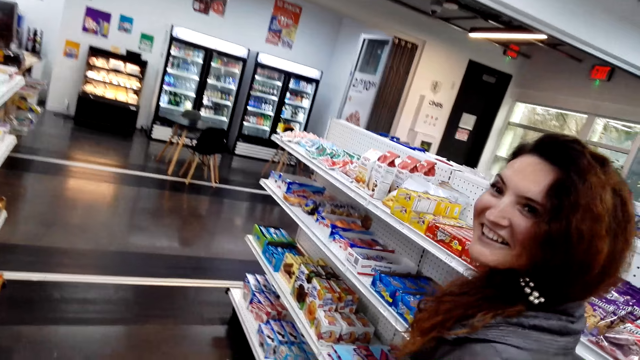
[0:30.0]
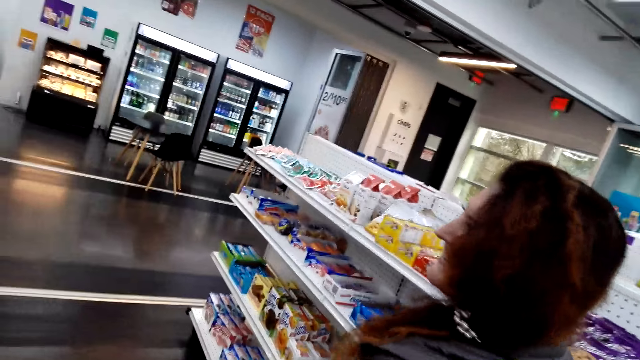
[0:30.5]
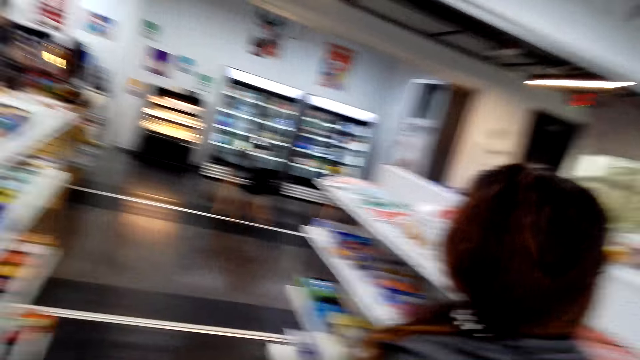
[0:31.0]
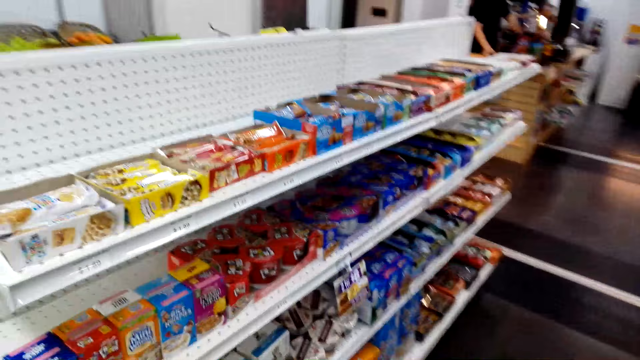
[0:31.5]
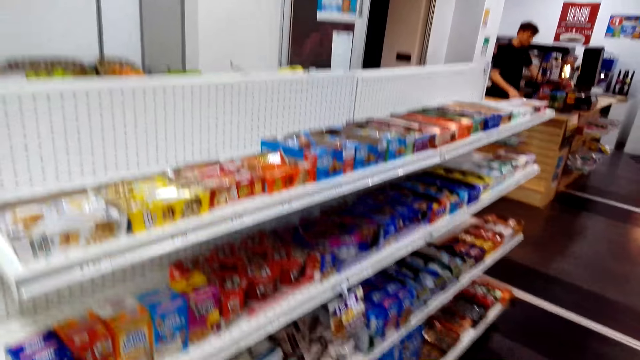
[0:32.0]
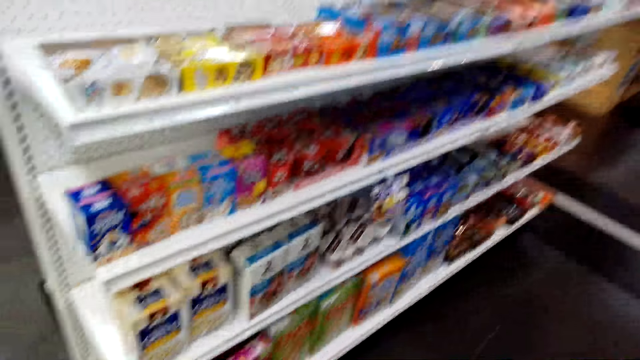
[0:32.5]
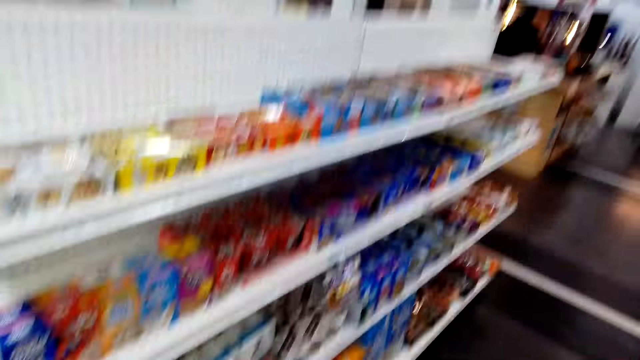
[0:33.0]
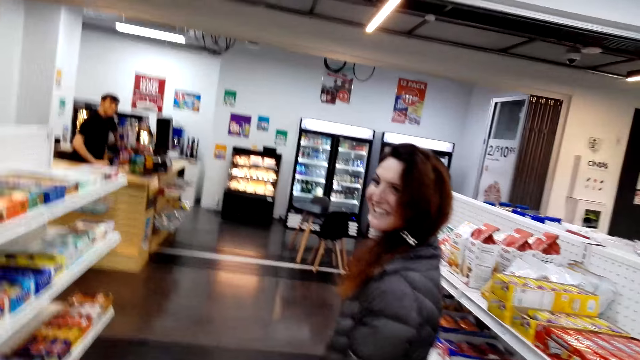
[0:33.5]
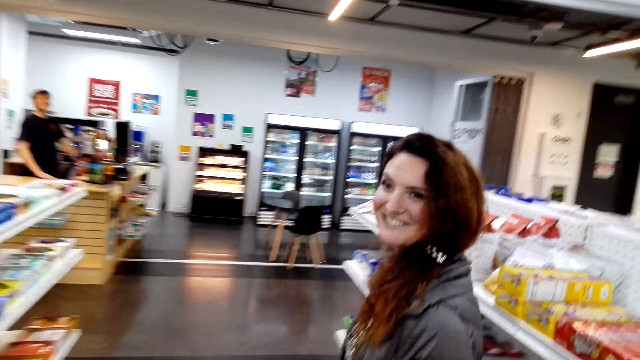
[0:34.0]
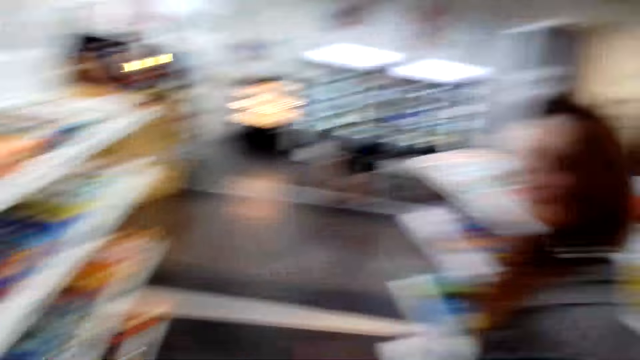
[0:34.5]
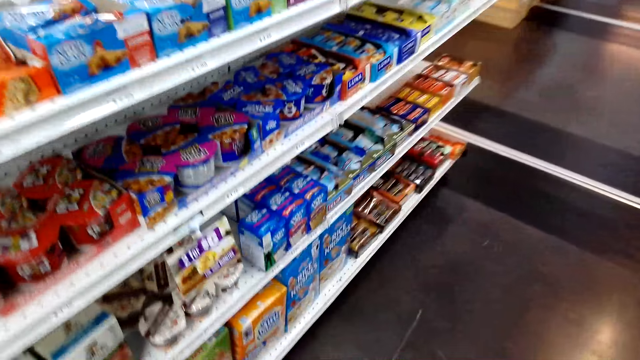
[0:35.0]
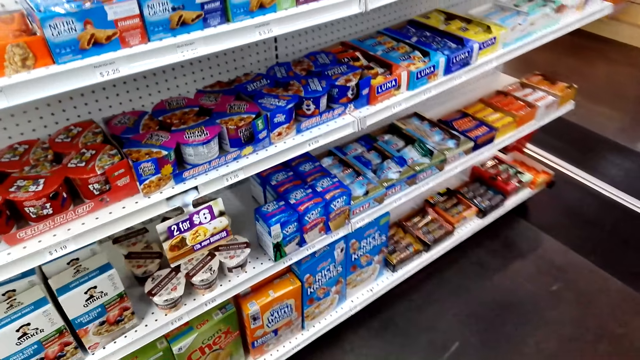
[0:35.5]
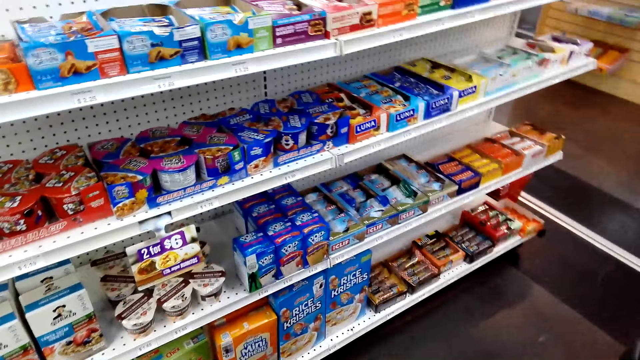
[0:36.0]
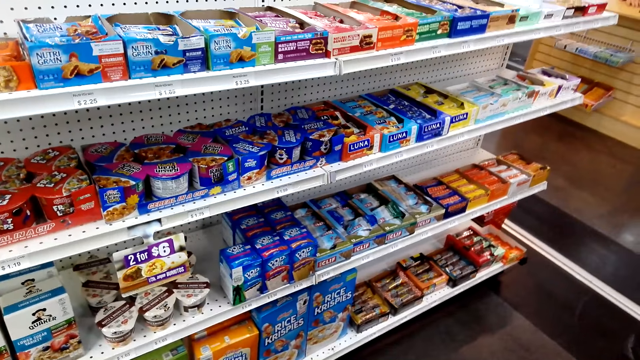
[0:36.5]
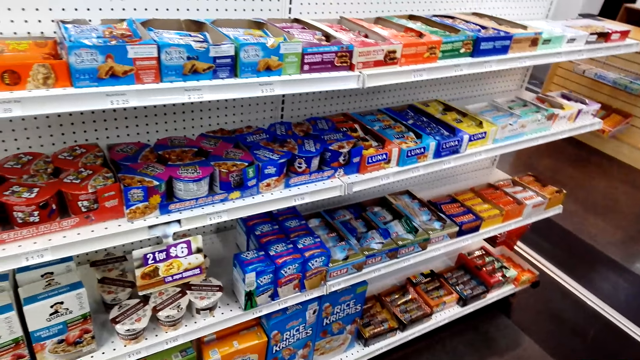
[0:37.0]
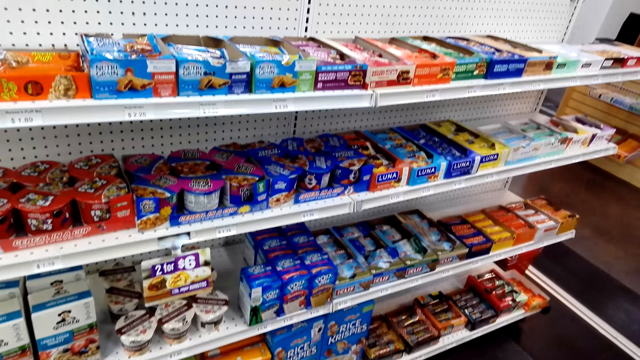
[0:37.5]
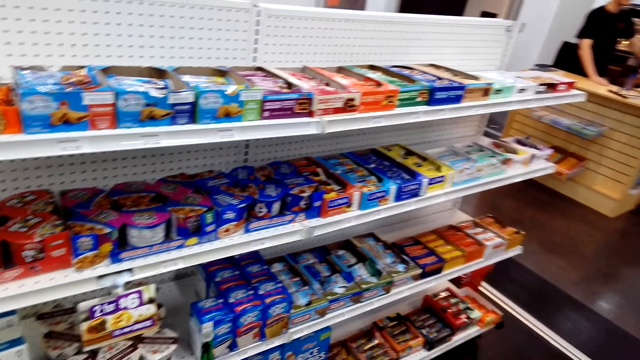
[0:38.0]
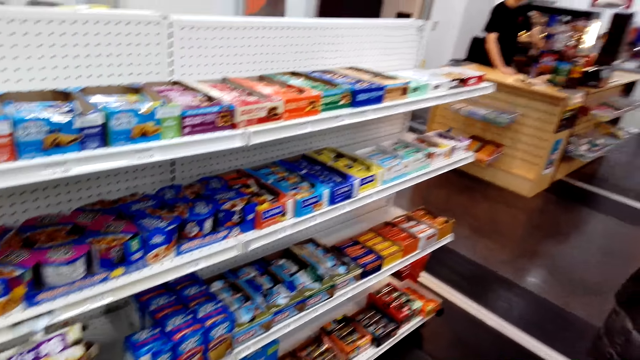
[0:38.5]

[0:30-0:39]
The woman speaks to the camera wearer. The camera wearer looks at items on the shelves. The first person moves the hand on the cashier desk. The woman speaks to the camera wearer. The other person stares at the camera wearer. The camera wearer speaks to the woman. The woman speaks to the camera wearer. The camera wearer looks at items on the shelves.

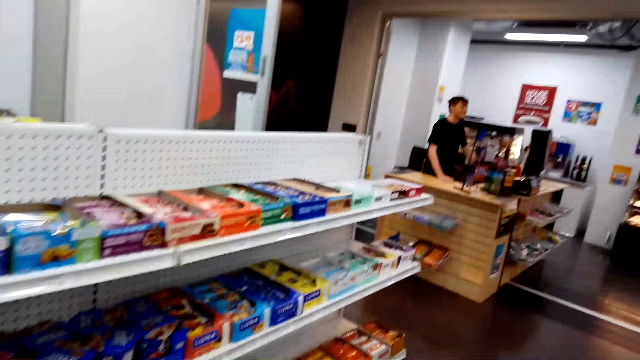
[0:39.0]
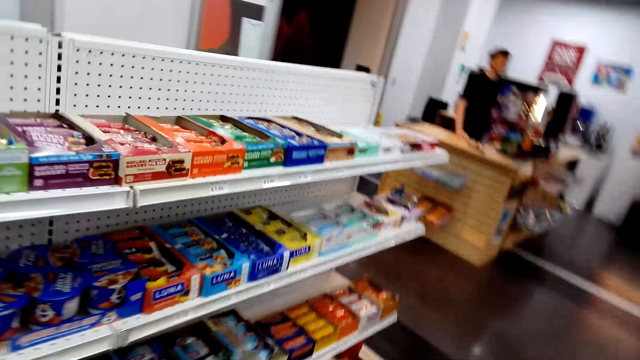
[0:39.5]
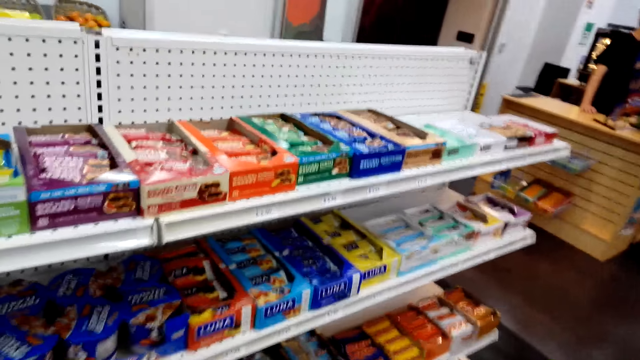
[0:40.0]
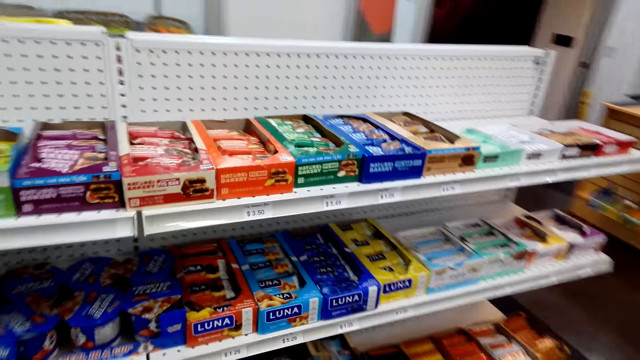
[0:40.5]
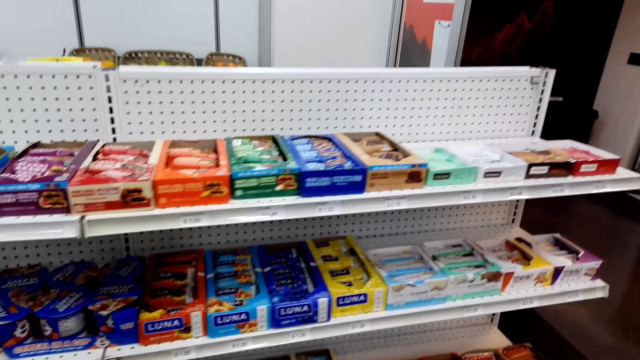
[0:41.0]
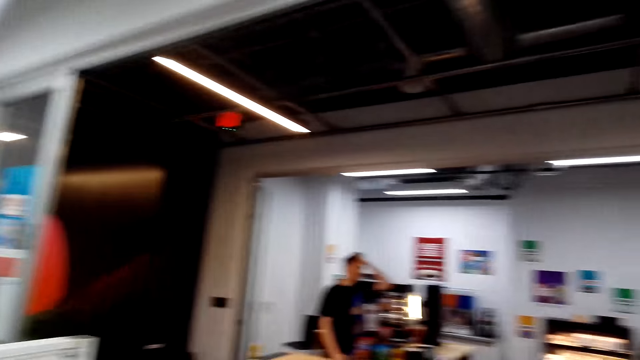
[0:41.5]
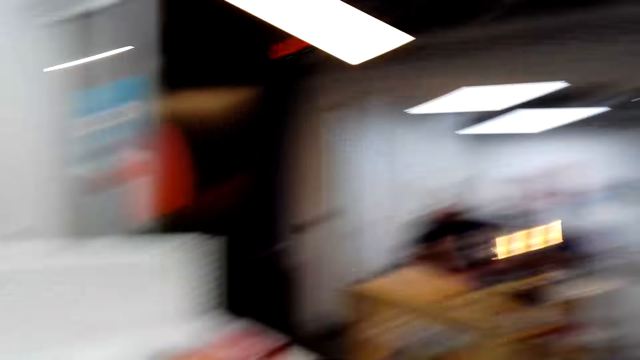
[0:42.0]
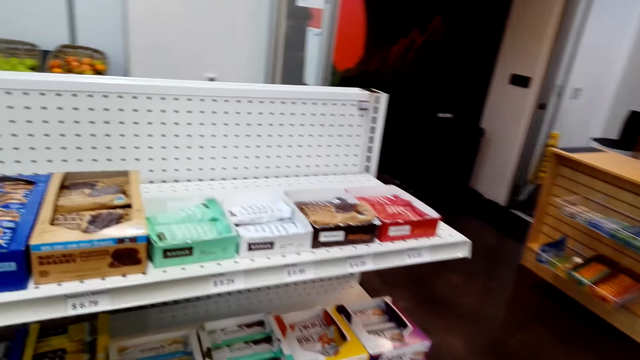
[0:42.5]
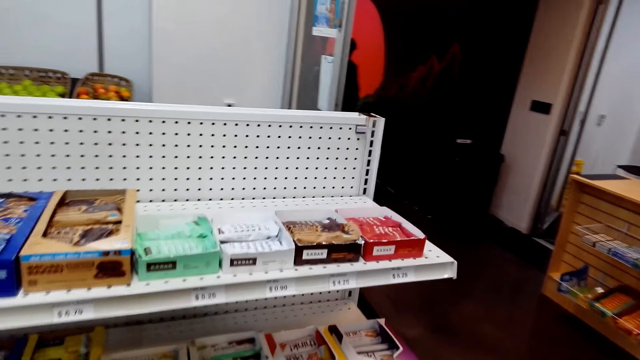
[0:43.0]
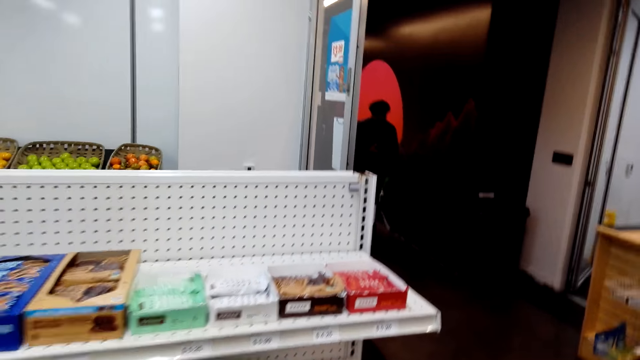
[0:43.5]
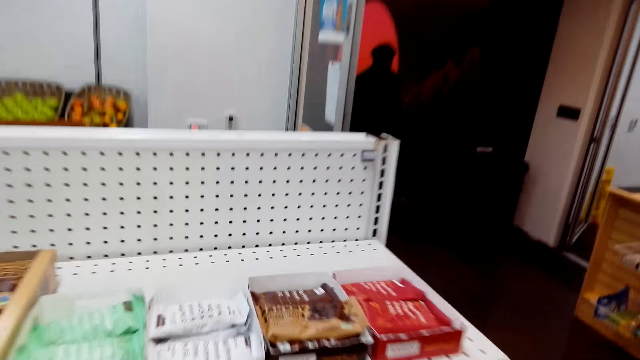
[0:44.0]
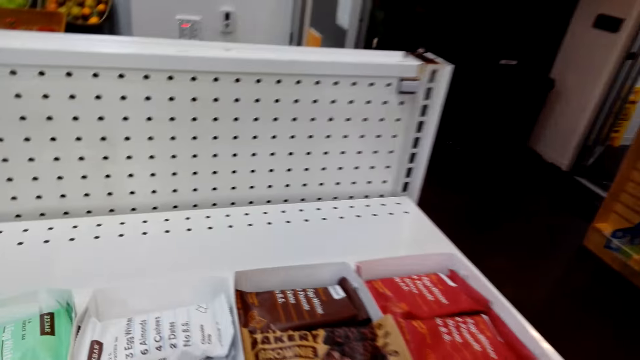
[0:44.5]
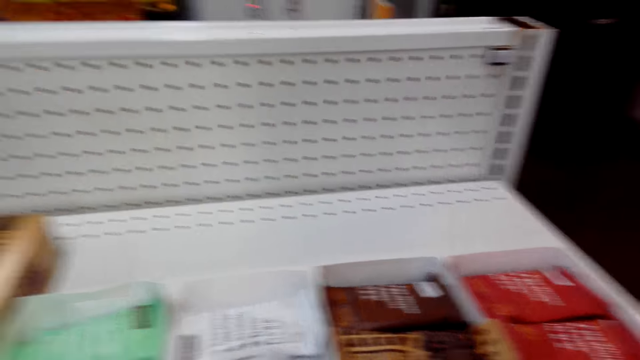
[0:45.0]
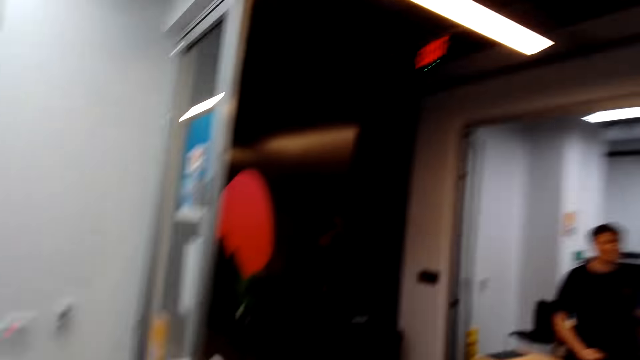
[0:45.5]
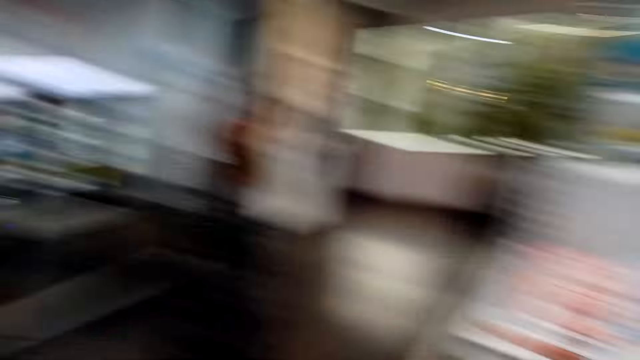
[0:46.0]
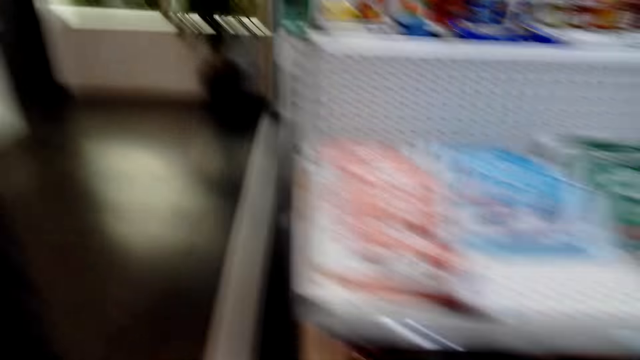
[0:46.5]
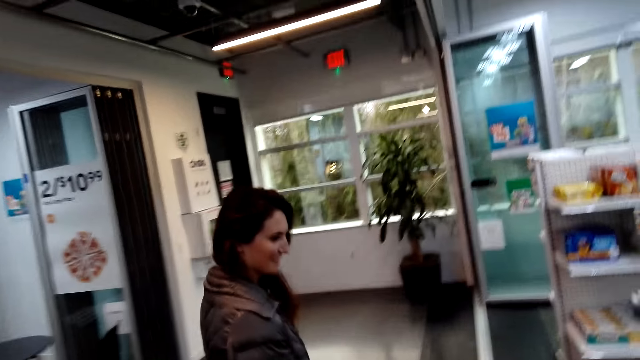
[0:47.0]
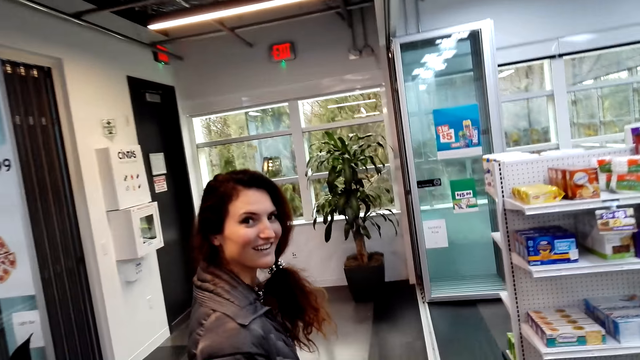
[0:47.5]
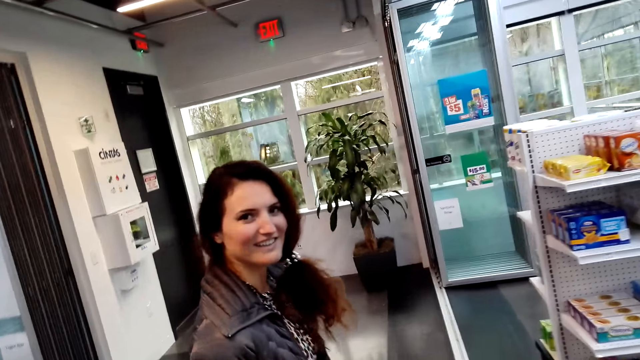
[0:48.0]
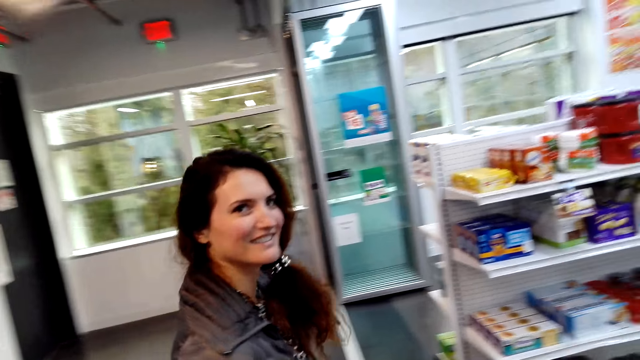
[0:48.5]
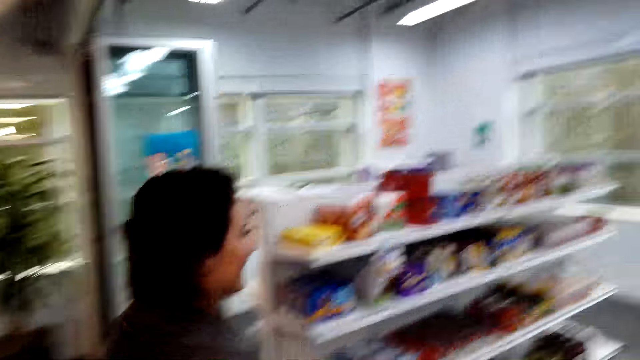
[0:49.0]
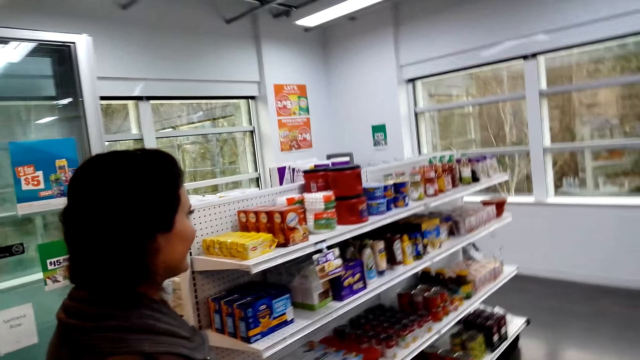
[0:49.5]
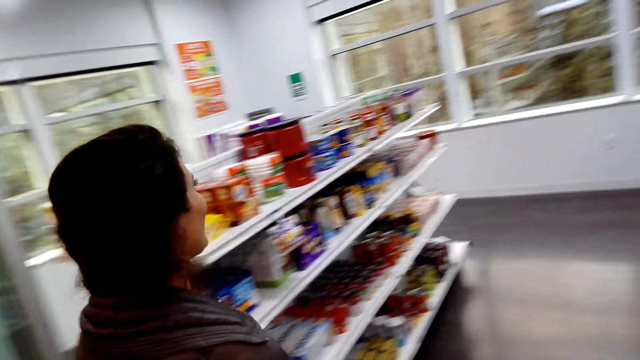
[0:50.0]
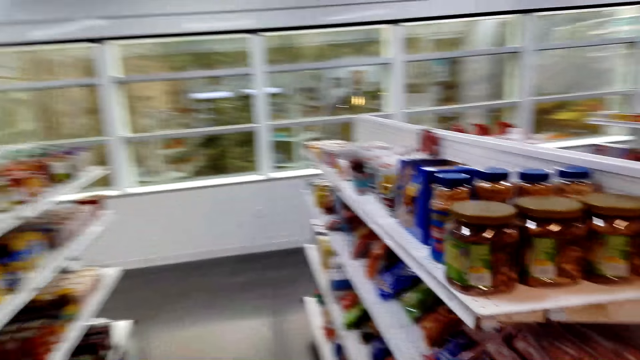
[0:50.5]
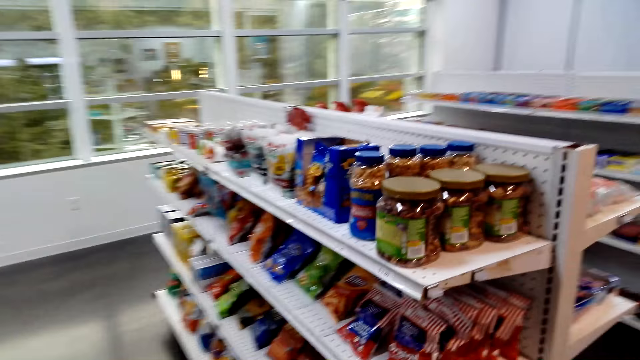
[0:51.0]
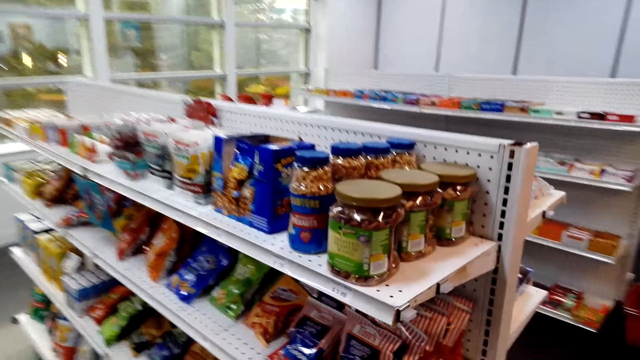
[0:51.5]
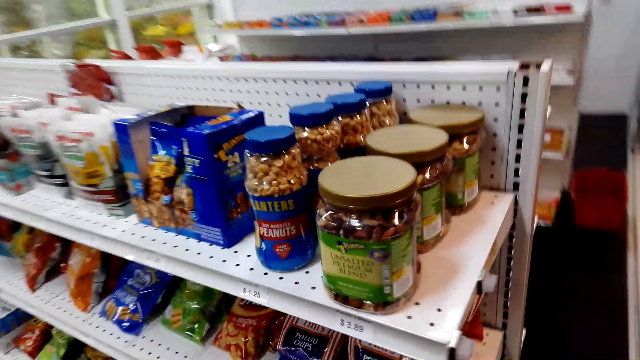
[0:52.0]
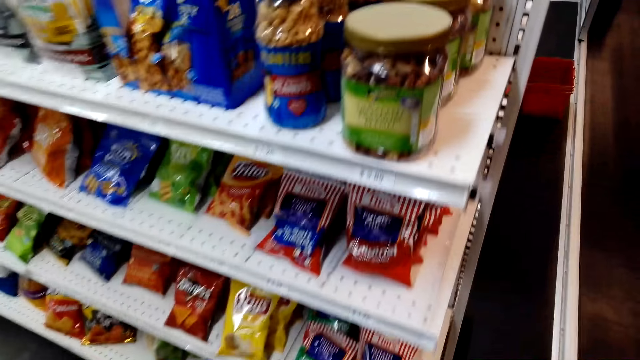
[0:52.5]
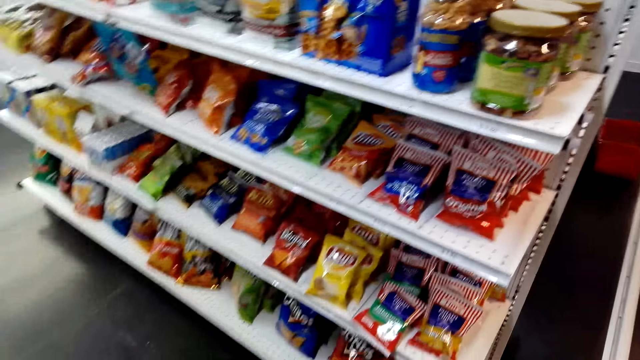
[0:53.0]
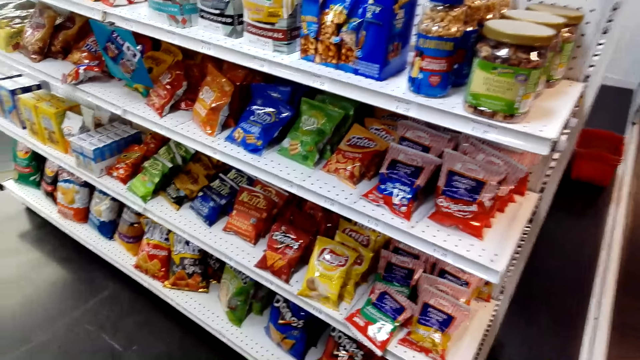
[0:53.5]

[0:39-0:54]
The camera wearer speaks to the woman. The first person walks at the cashier desk. The camera wearer looks at items on the shelves and speaks to the woman. The first person touches the head. The woman speaks to the camera wearer. The camera wearer speaks to the woman and looks at items on the shelves. They look around. They look at the woman. The other person stares at the camera wearer. The woman speaks to the camera wearer. The camera wearer speaks to the woman and walks. They look at items on the shelves. The woman speaks to the camera wearer.
